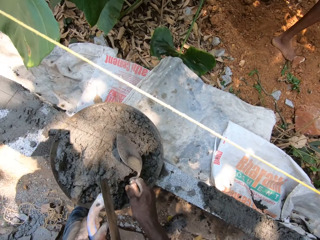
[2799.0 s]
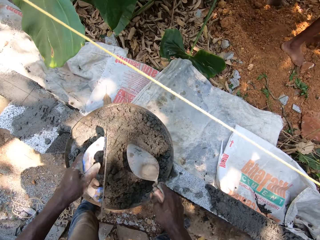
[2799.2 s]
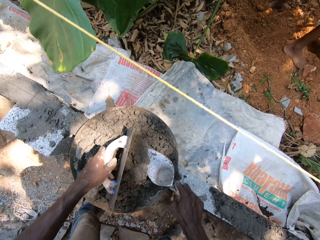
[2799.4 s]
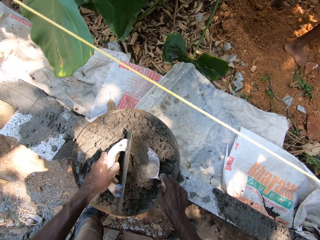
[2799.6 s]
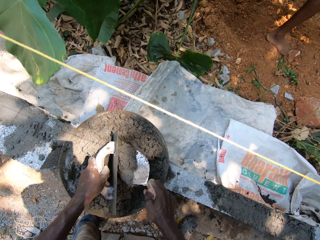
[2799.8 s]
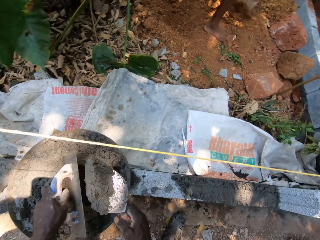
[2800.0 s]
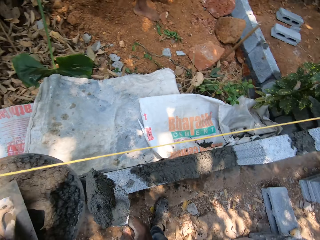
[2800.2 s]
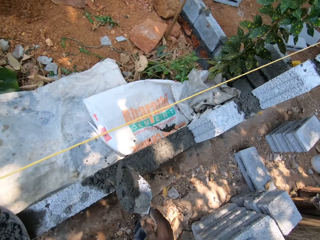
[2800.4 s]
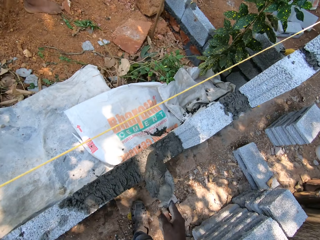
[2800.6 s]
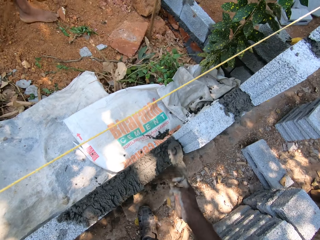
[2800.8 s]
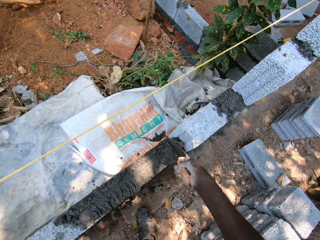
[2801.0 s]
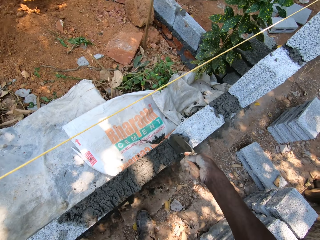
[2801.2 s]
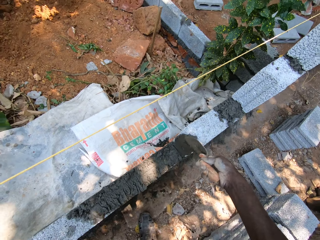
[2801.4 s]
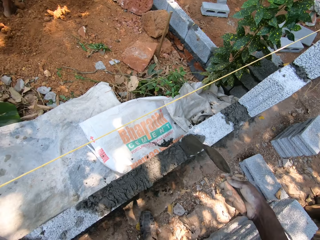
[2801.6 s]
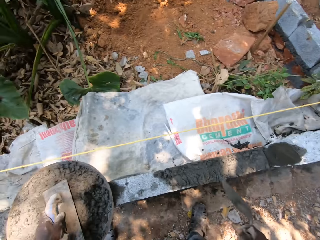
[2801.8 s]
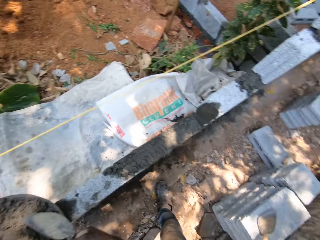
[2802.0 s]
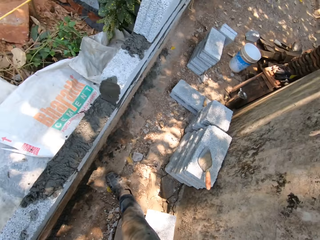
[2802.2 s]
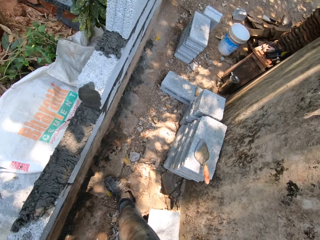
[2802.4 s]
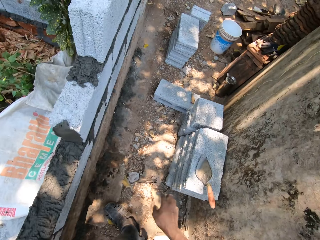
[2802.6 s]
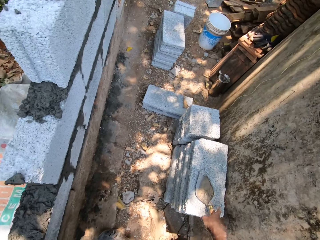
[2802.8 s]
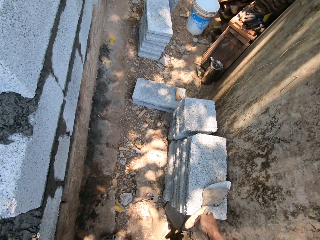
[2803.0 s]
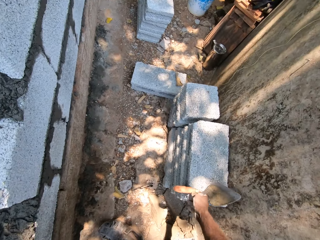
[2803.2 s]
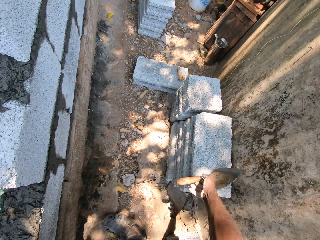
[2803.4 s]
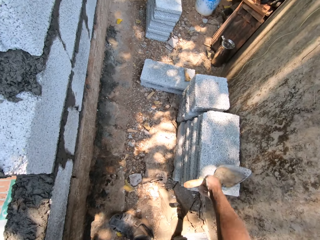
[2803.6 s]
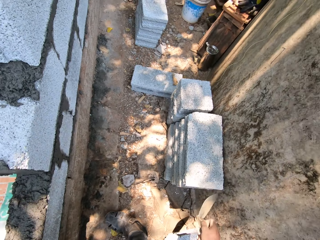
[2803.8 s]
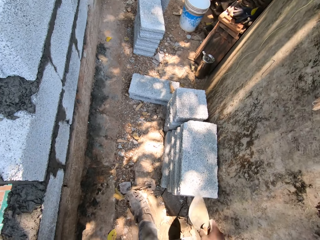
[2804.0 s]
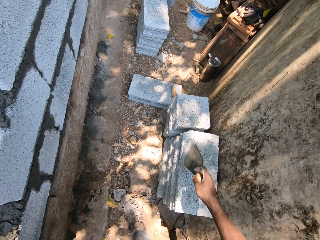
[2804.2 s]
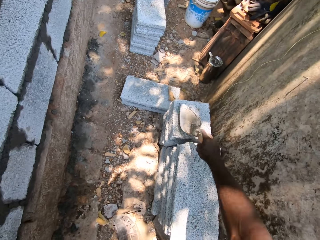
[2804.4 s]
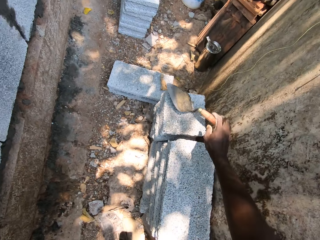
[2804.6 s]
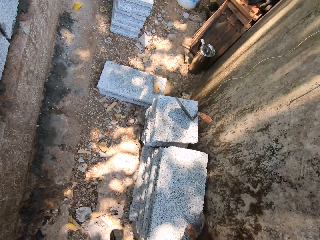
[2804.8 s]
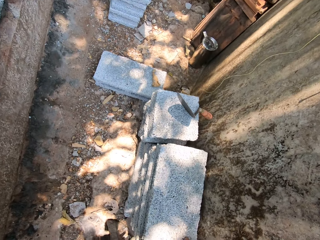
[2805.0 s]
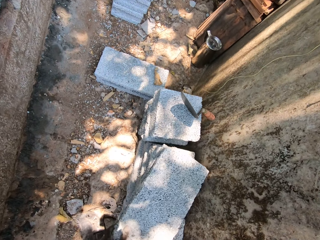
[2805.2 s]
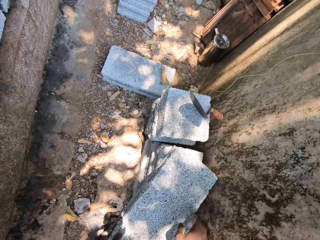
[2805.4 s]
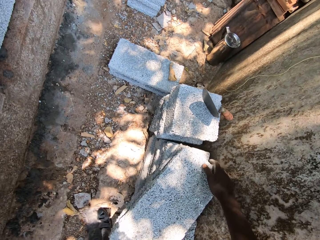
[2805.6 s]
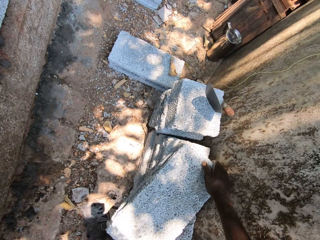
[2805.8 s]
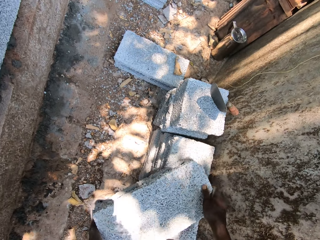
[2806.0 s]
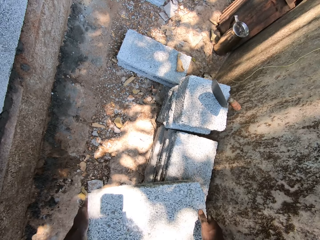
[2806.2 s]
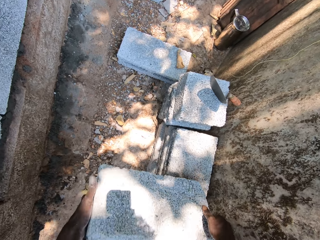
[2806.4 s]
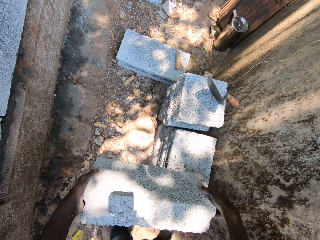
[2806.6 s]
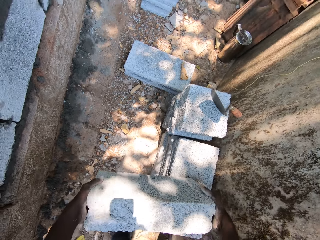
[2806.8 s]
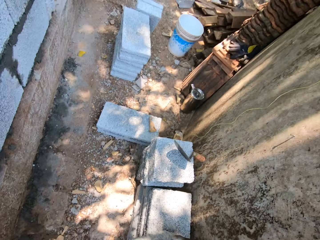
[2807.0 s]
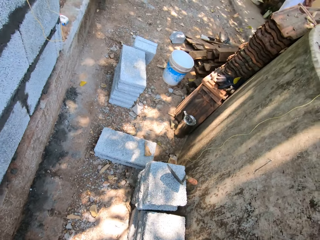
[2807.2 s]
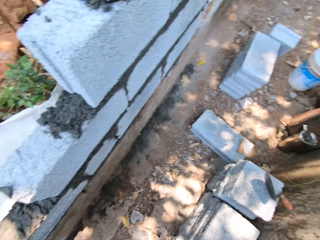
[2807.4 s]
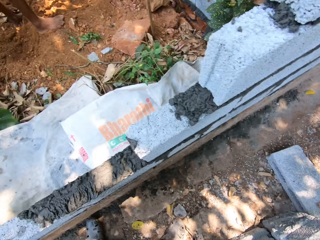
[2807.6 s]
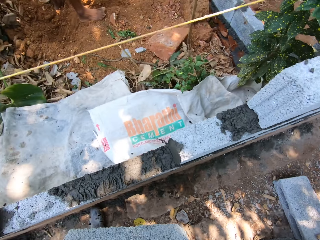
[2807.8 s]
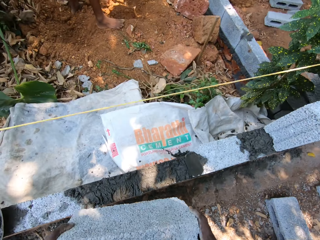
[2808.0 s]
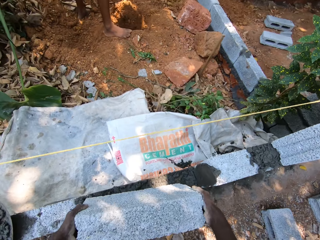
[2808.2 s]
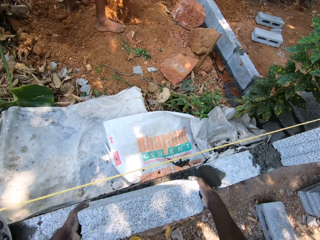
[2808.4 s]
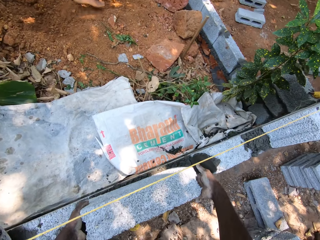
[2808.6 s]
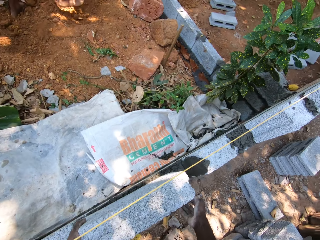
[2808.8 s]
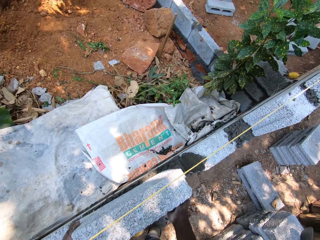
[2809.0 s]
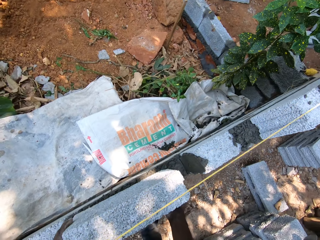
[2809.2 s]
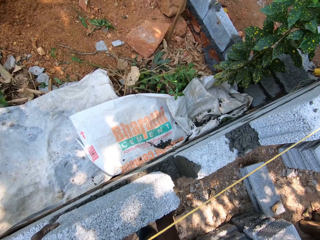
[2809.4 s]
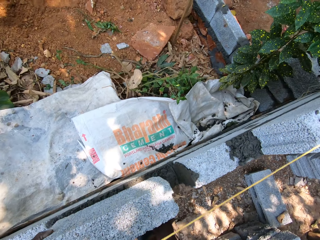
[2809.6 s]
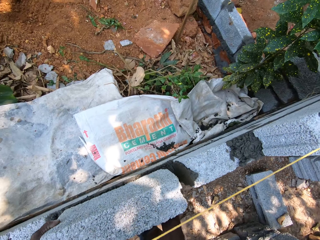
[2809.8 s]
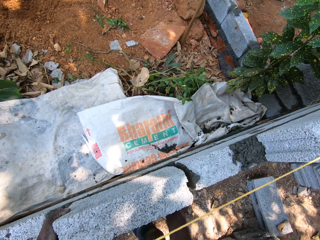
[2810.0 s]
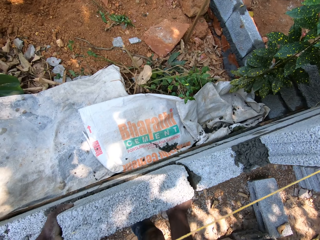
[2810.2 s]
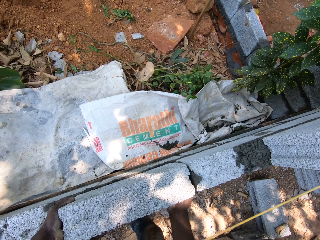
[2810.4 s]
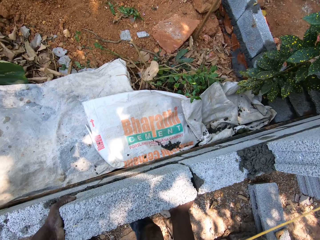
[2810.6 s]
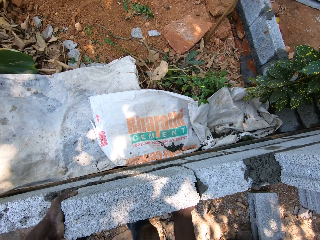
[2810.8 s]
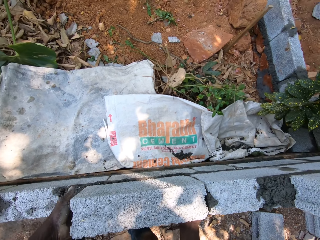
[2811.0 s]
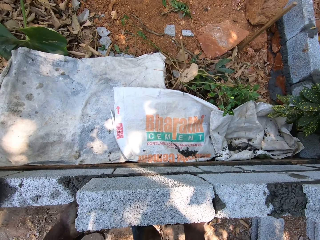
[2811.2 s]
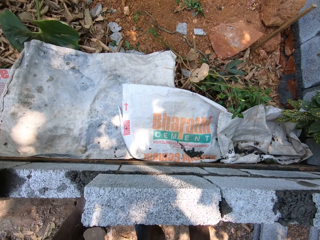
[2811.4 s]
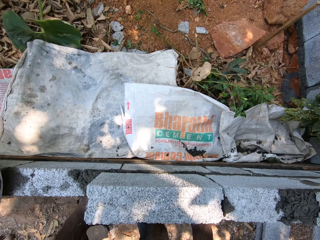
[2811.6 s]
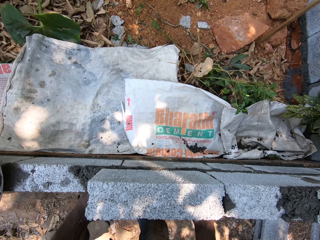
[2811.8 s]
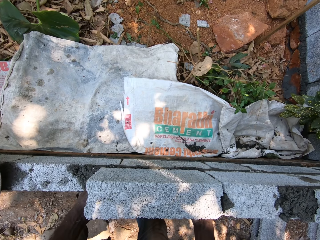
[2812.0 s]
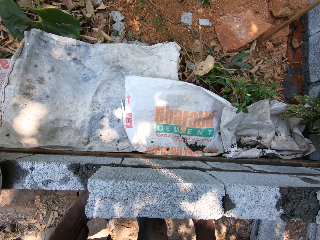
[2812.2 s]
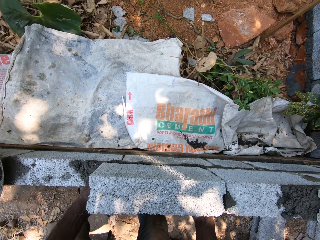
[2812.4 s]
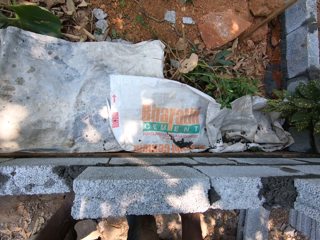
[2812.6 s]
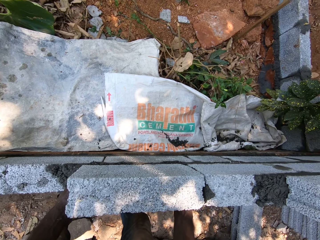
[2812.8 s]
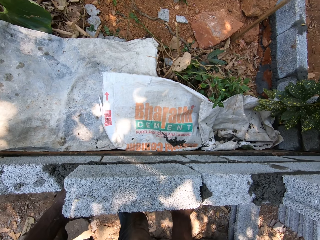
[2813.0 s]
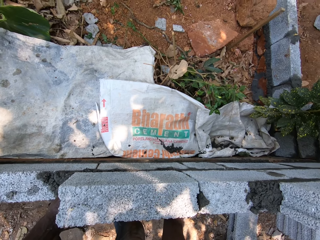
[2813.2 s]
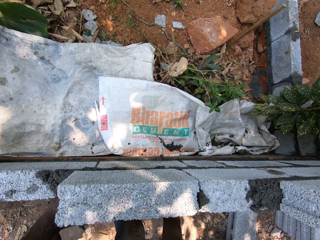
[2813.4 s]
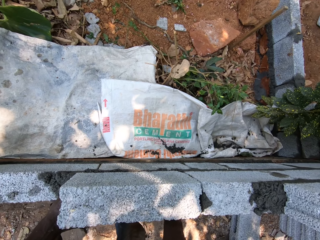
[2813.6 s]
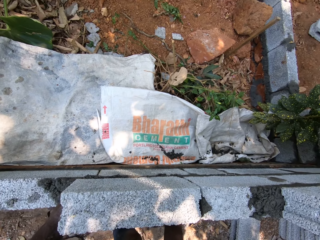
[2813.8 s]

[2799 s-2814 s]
The camera wearer scoops mortar from the head pan with the hand trowel in his right hand. He puts the mortar on the block with the hand trowel in his right hand. He picks up a hand trowel from a block with his right hand. He puts the hand trowel on a block with his right hand. He lifts the block or brick with his hands. He arranges the block on another block with his hands. He sets the brick on the course.

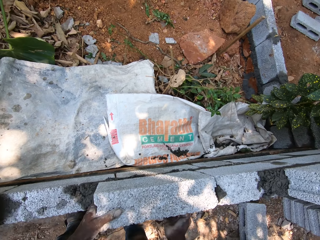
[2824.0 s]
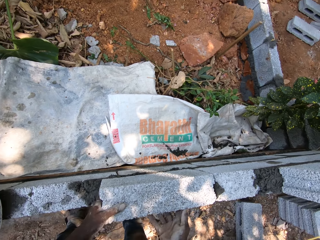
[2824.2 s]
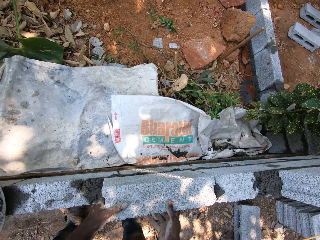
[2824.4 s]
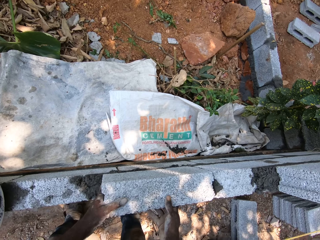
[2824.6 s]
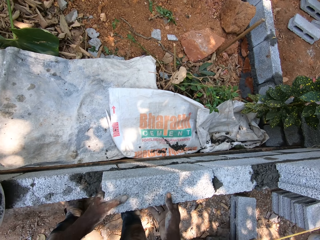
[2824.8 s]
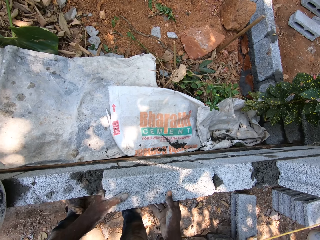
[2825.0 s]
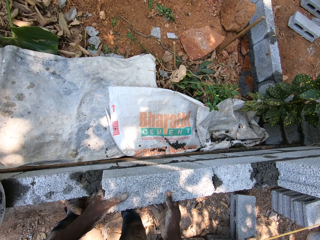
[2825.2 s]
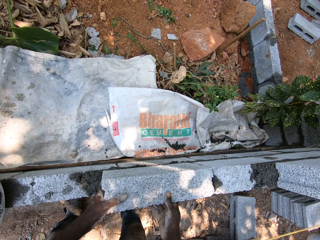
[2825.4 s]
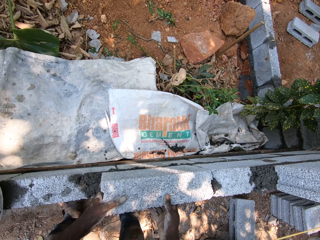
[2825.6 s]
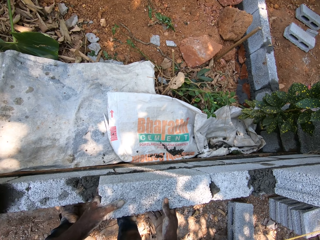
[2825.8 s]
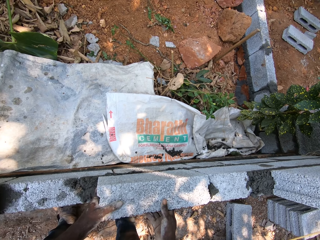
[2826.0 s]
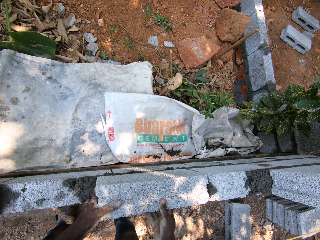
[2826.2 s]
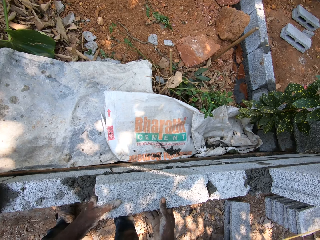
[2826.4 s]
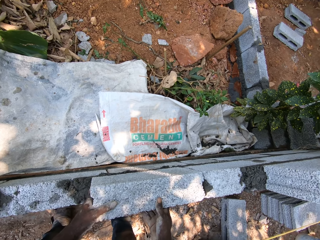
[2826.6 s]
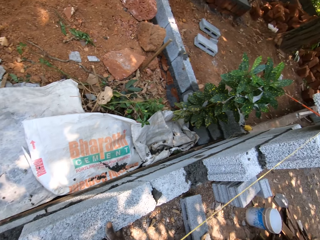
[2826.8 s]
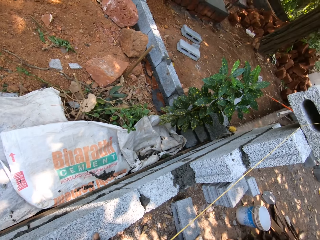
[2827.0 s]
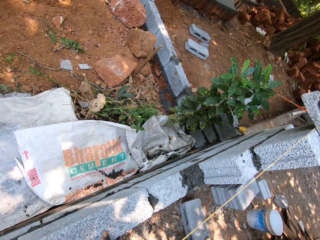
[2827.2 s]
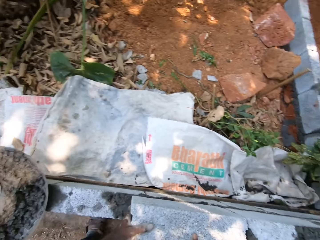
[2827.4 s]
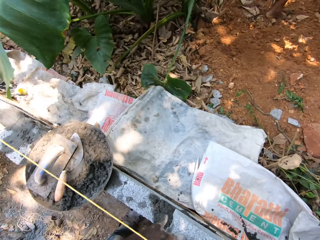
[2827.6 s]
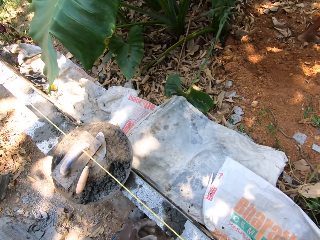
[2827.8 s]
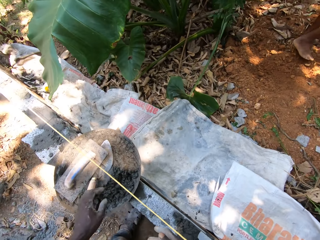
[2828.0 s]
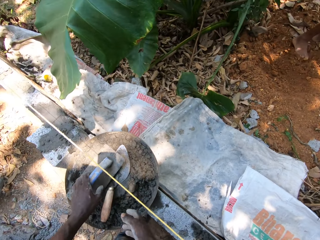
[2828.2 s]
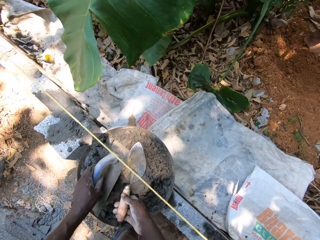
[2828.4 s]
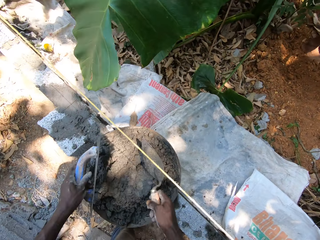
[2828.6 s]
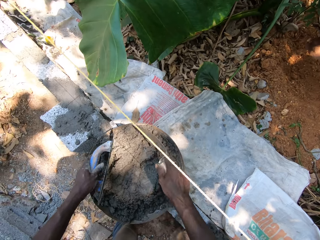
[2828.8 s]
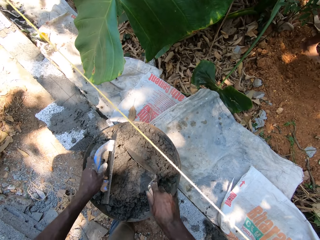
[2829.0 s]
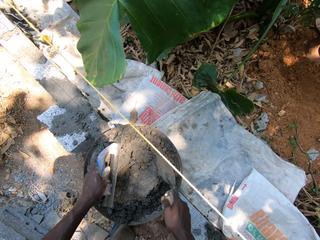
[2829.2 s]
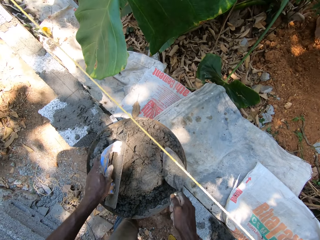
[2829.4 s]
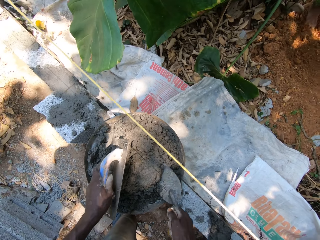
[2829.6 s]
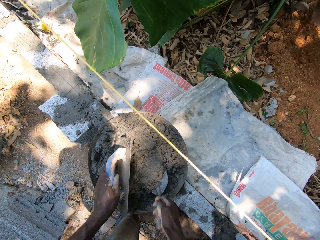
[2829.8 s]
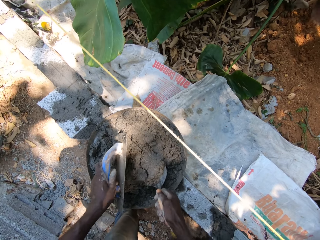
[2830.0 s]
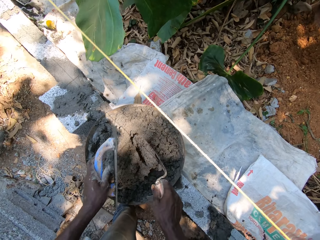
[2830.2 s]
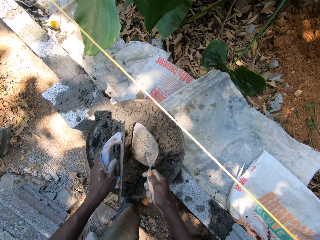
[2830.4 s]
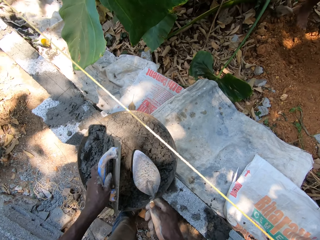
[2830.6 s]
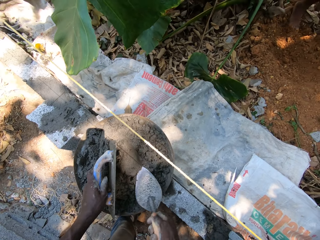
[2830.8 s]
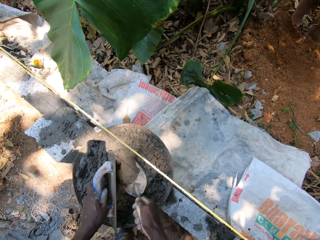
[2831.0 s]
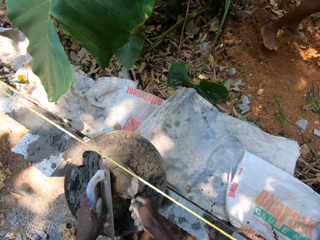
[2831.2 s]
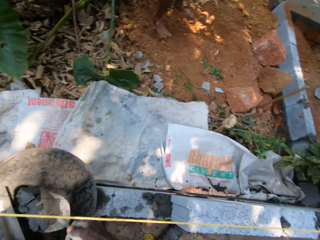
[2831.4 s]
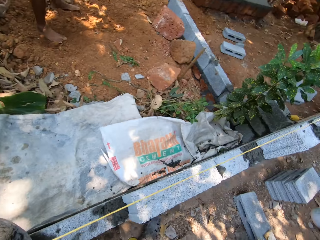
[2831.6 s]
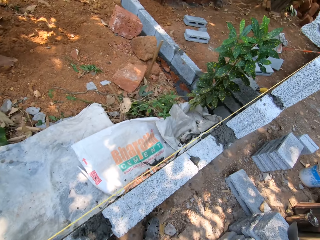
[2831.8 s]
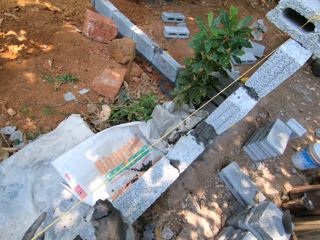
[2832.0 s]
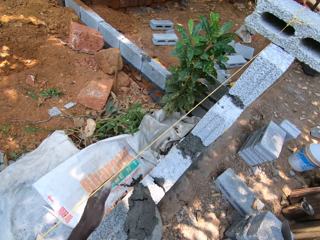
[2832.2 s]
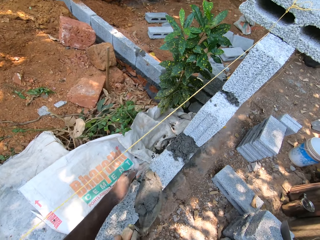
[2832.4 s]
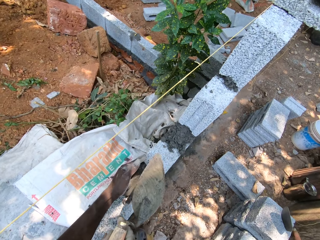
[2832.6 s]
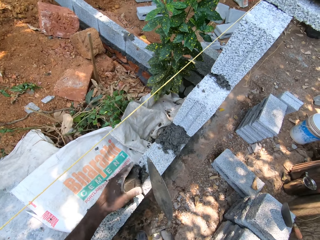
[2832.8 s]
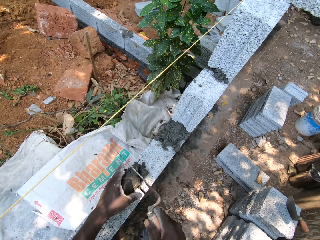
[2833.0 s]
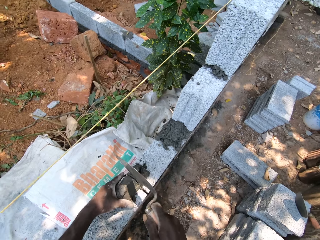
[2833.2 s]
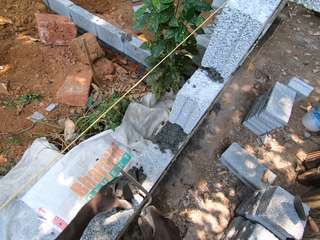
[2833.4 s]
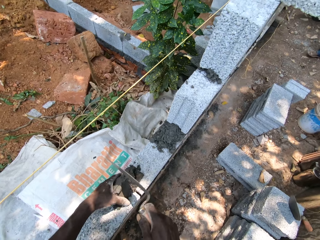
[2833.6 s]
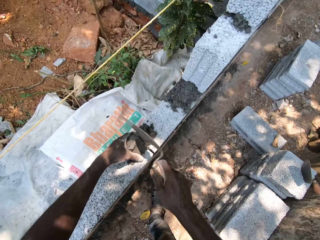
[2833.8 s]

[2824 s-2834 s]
The camera wearer picks the hand trowel from the head pan with his right hand. He picks the hand float from the head pan with his left hand. He scoops mortar from the head pan with the hand trowel in his right hand. He puts mortar on the block or brick with the hand trowel. He spreads mortar on the brick.
